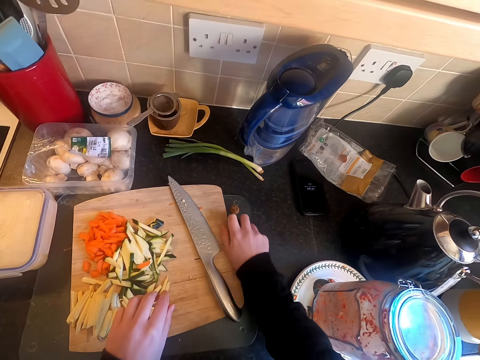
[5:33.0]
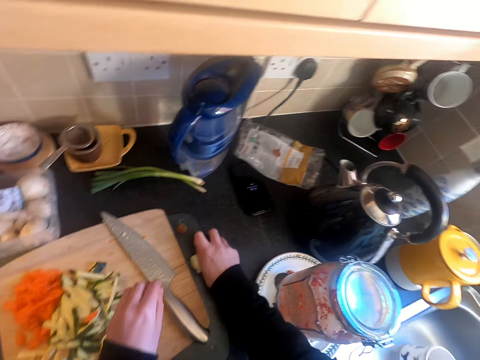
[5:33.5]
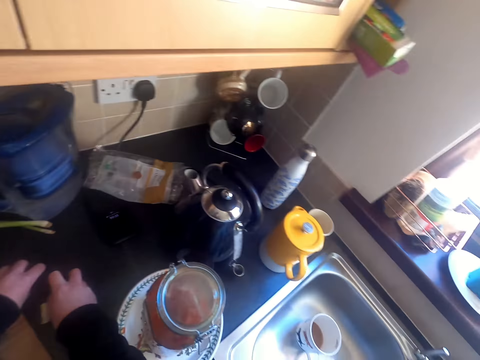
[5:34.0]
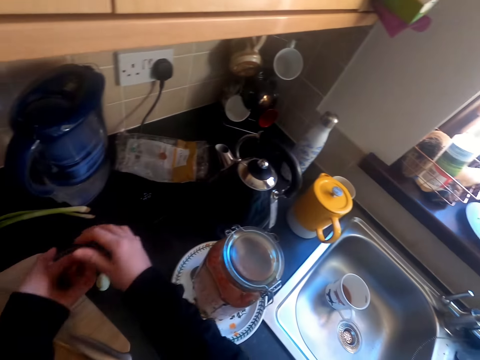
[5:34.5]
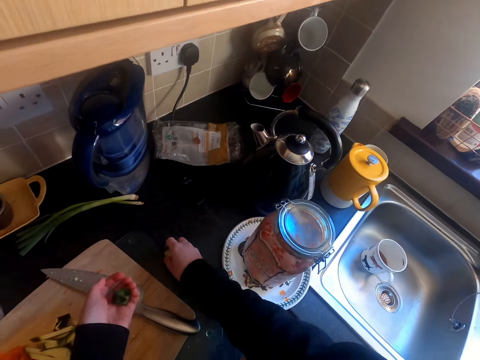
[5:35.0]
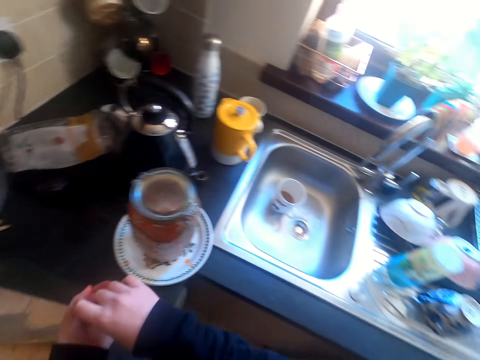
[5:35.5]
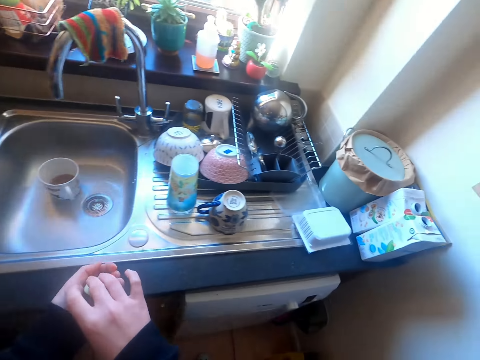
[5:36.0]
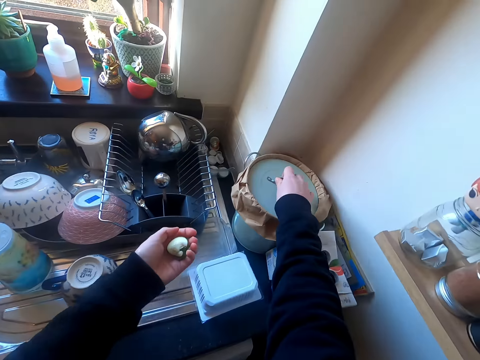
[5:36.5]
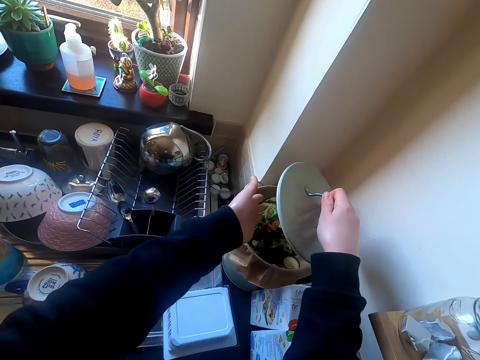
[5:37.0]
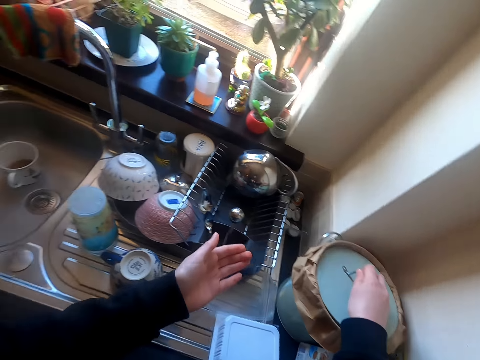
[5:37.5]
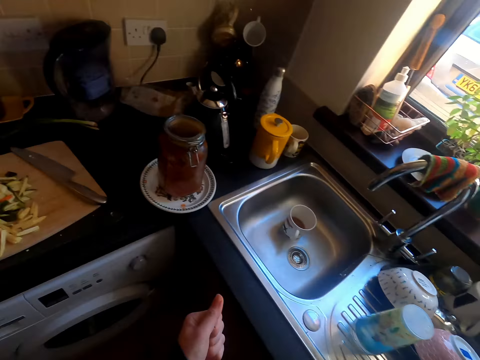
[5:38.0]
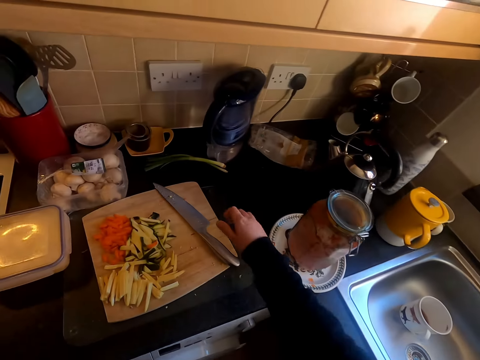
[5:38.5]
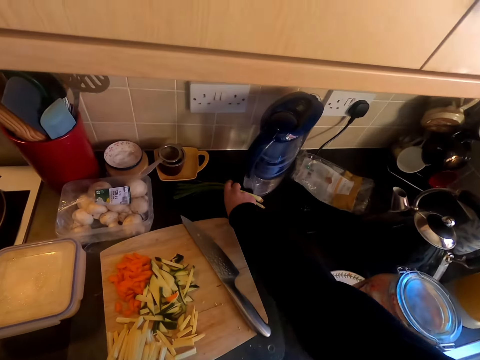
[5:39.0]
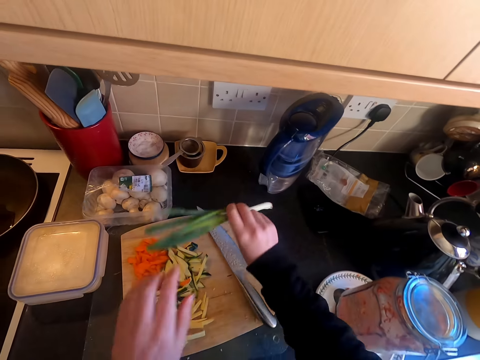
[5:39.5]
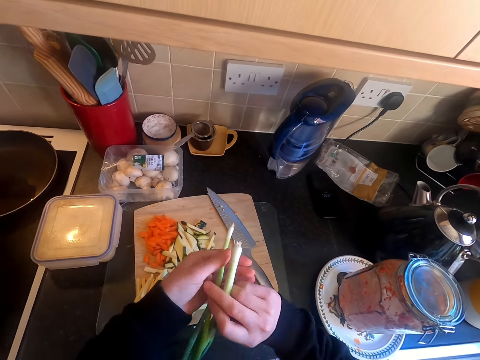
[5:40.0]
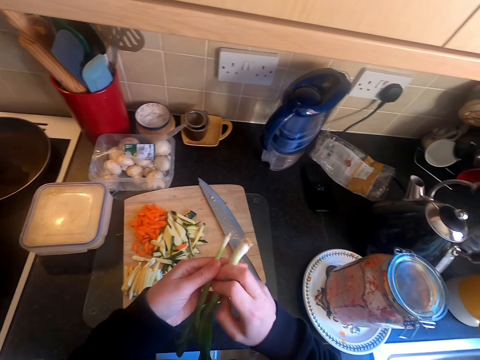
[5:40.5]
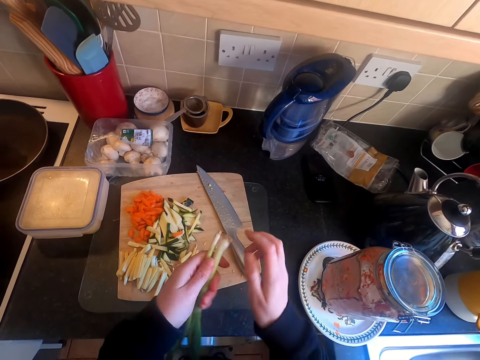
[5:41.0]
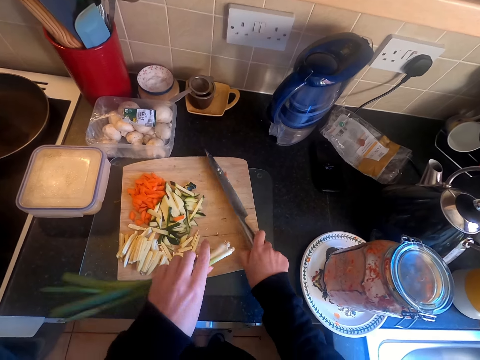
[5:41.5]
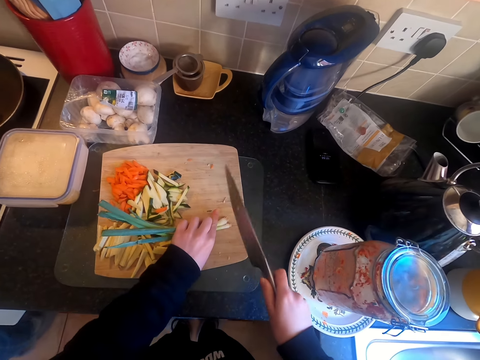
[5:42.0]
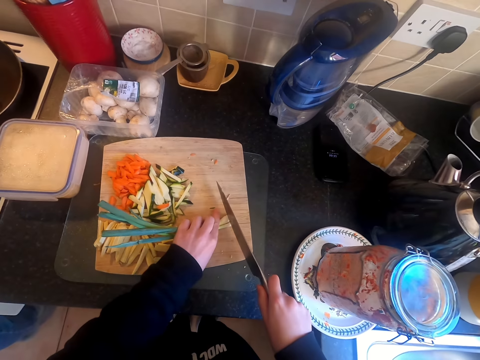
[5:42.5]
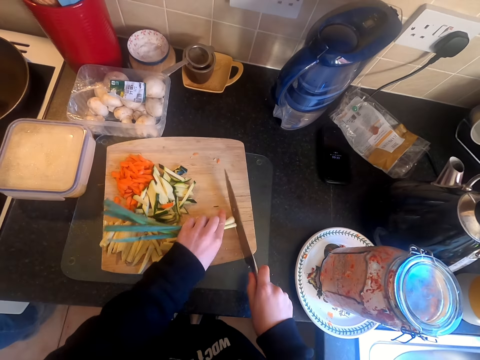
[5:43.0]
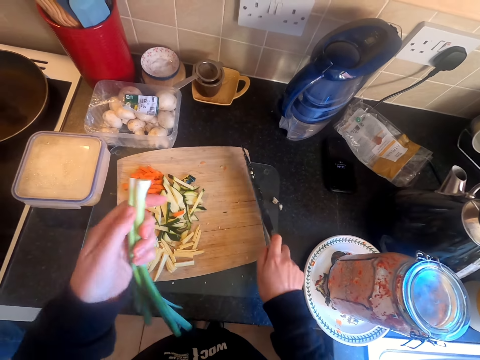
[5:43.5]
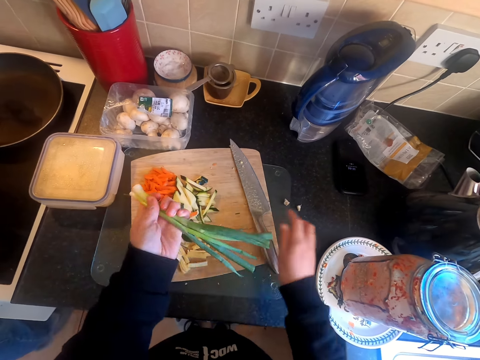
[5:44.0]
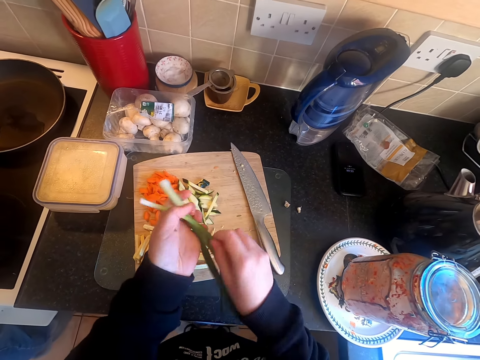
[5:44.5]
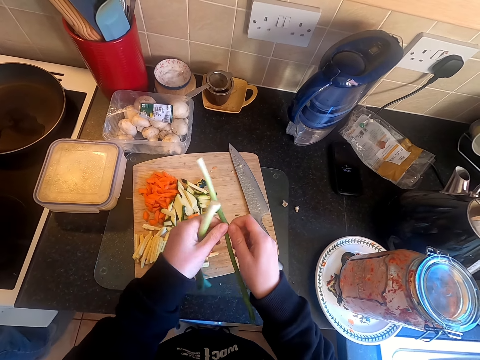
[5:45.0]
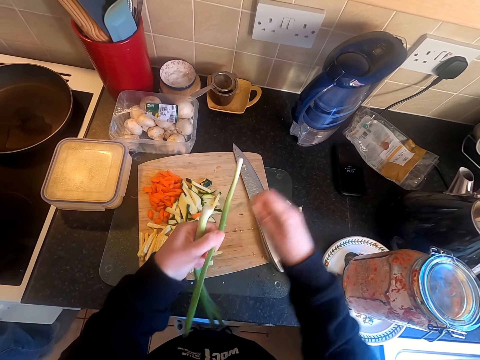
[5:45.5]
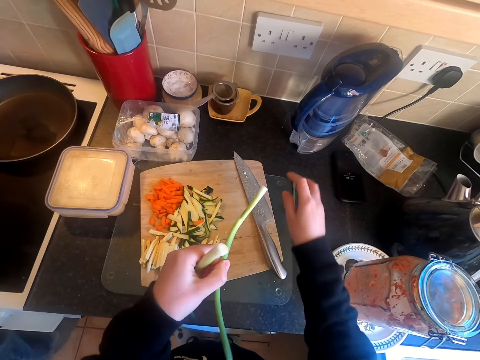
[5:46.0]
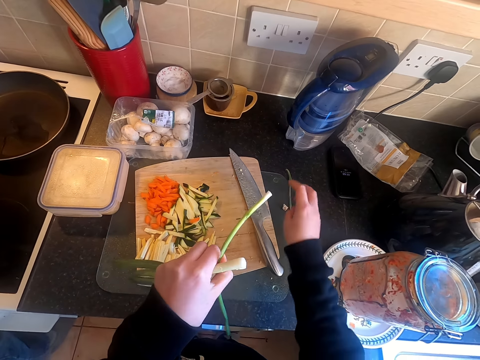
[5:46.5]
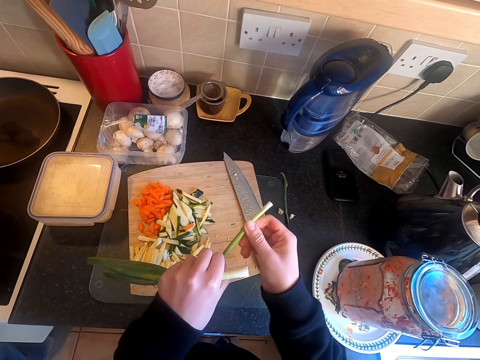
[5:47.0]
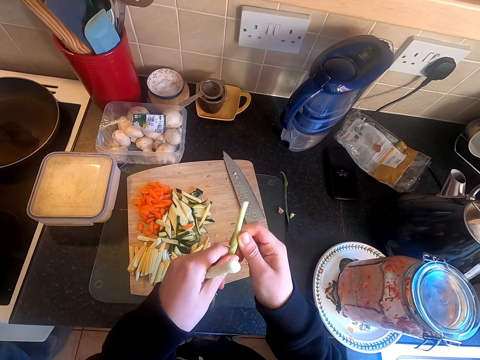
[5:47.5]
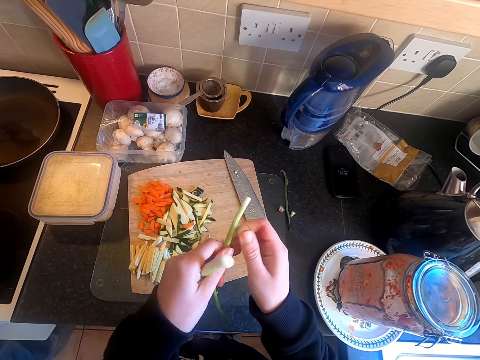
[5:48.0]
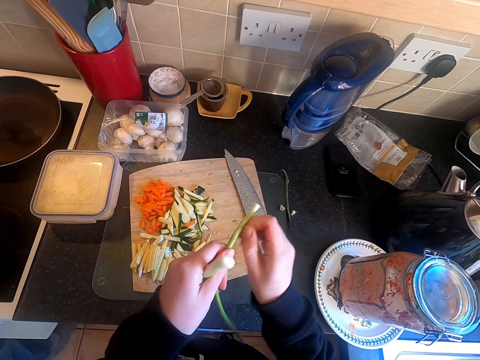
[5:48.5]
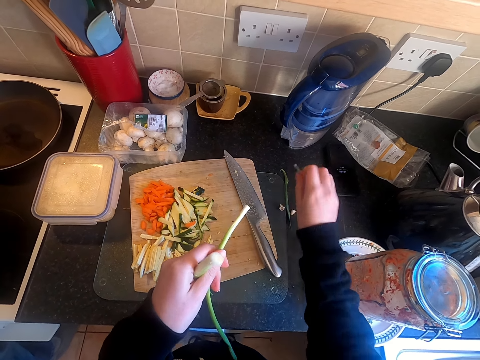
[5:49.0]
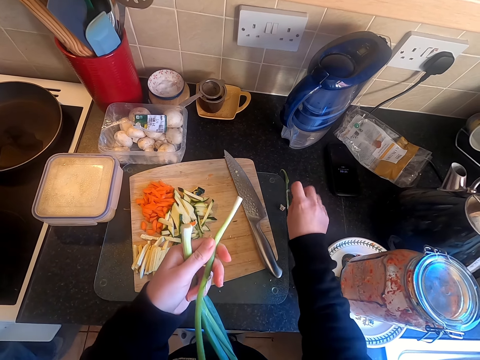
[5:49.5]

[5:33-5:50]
The camera wearer places the knife on the cutting board. They pick something from the counter top. They walk around. They open the trash can. They put waste on the trash bin. They open the trash can. They pick the onion from the counter top. They align the onion together. They cut the onion with the knife. They place the knife on the cutting board. They peel the onion with the hand.

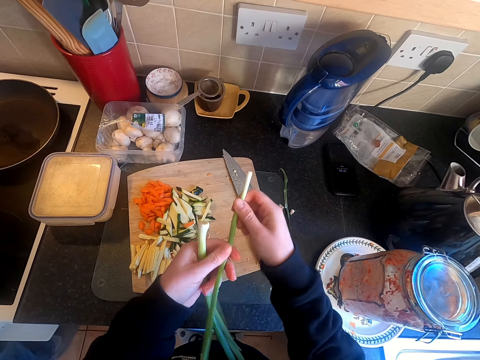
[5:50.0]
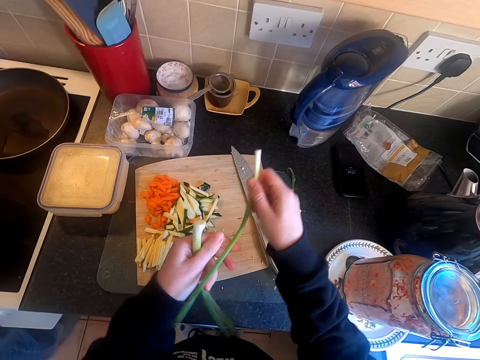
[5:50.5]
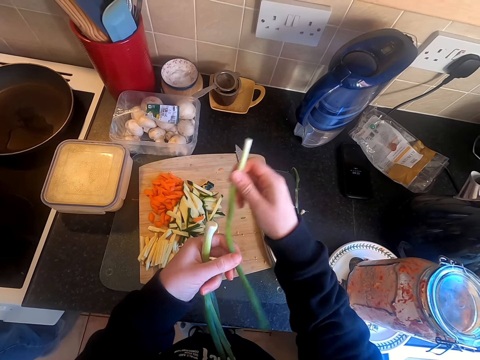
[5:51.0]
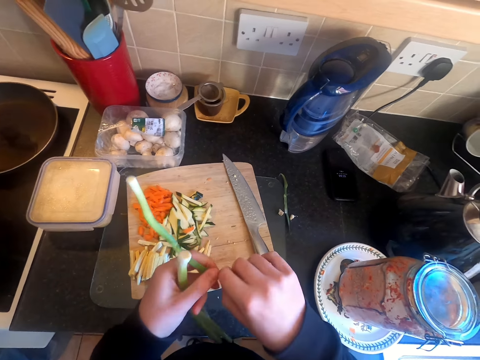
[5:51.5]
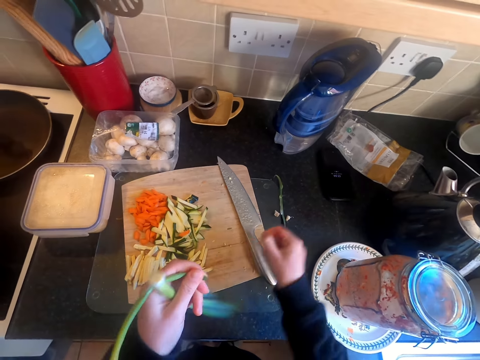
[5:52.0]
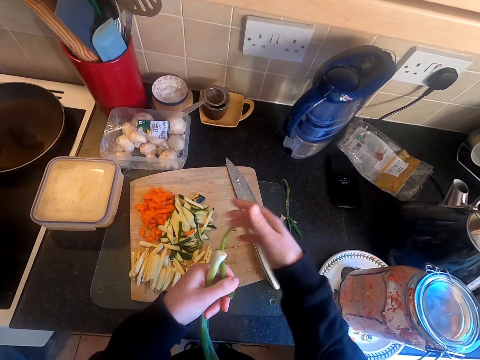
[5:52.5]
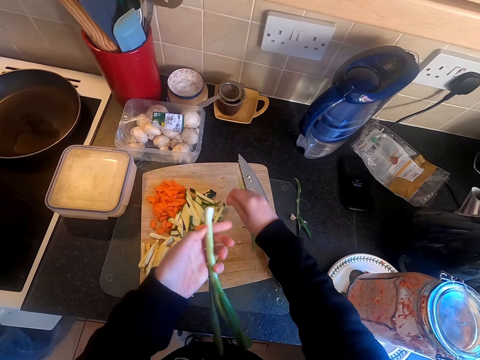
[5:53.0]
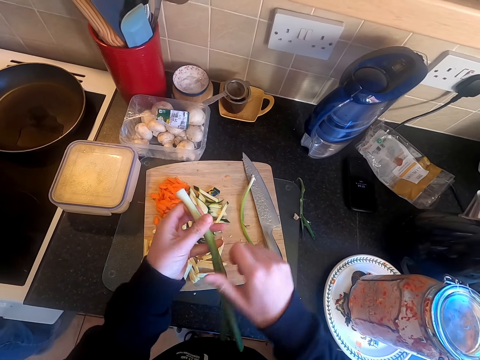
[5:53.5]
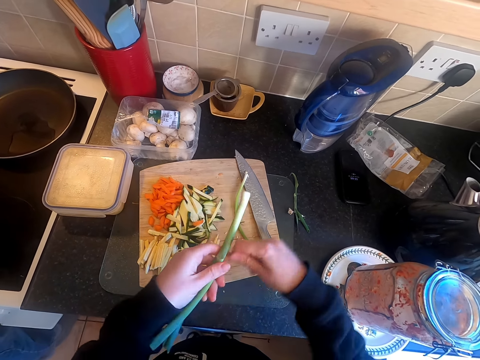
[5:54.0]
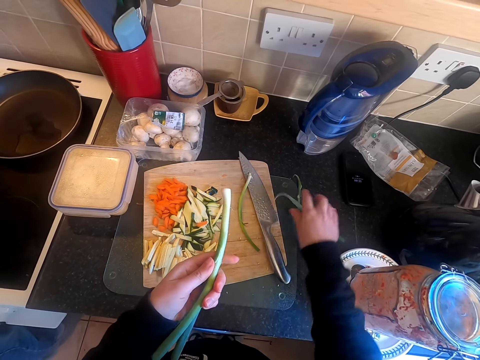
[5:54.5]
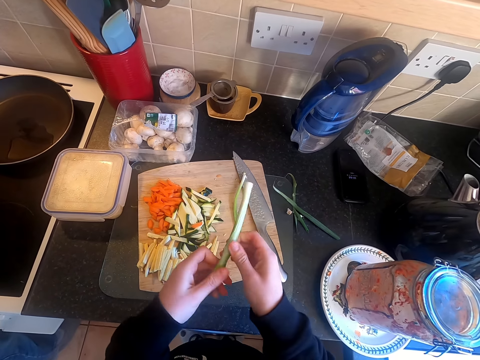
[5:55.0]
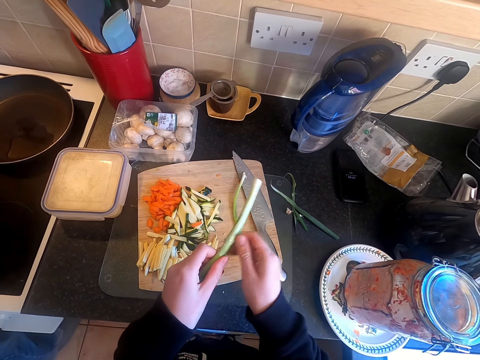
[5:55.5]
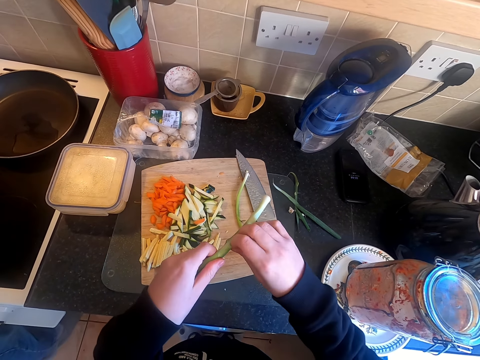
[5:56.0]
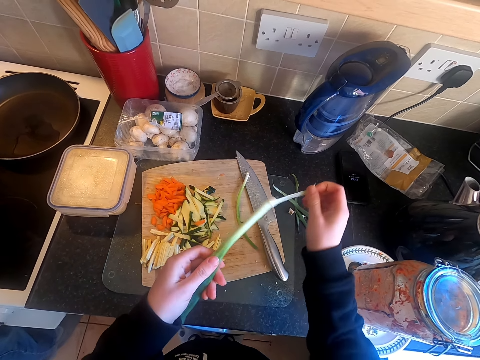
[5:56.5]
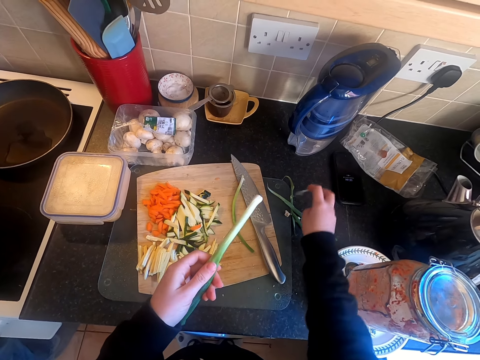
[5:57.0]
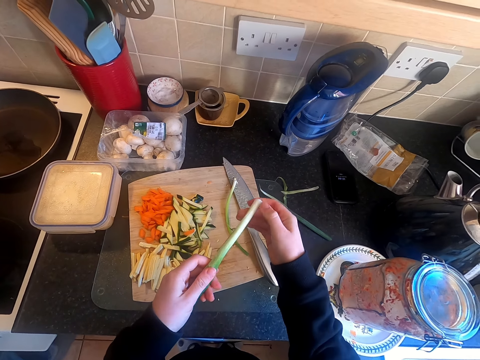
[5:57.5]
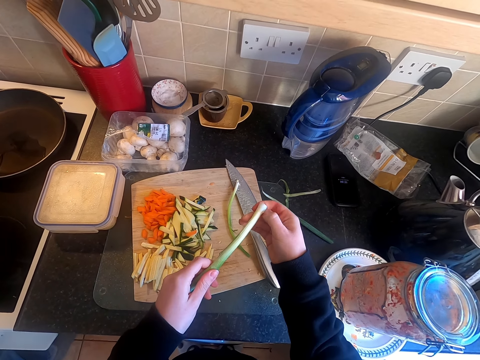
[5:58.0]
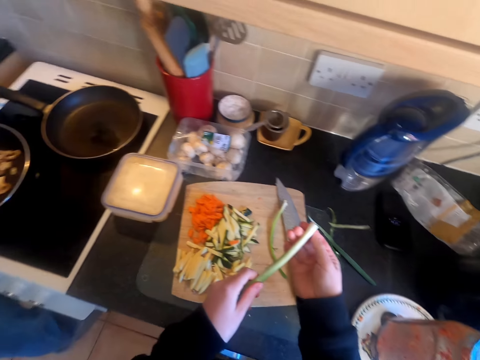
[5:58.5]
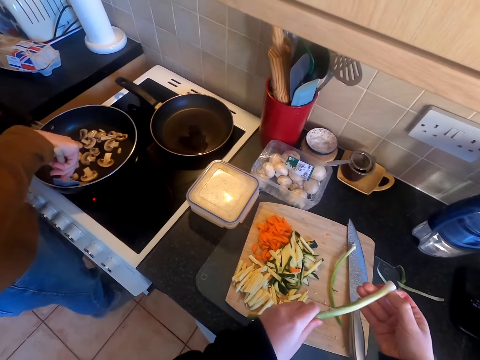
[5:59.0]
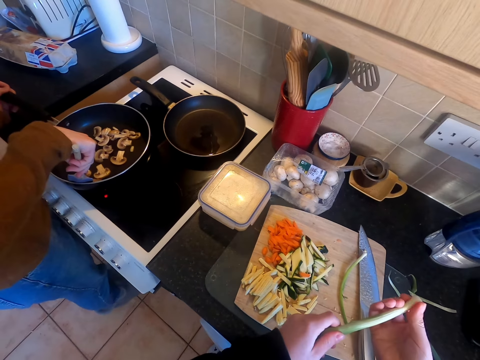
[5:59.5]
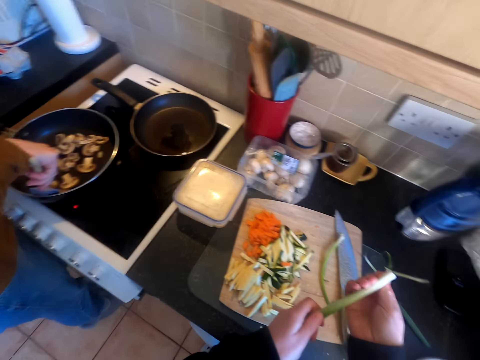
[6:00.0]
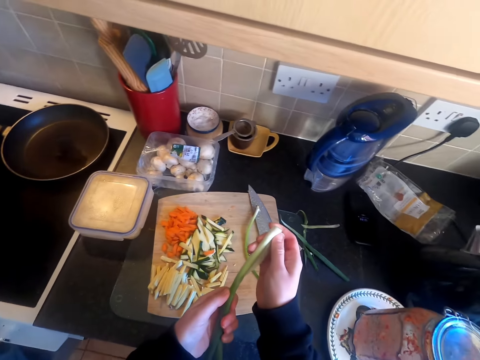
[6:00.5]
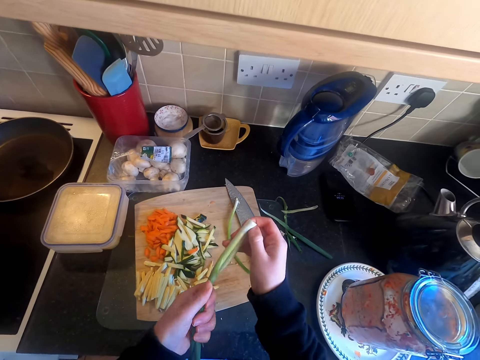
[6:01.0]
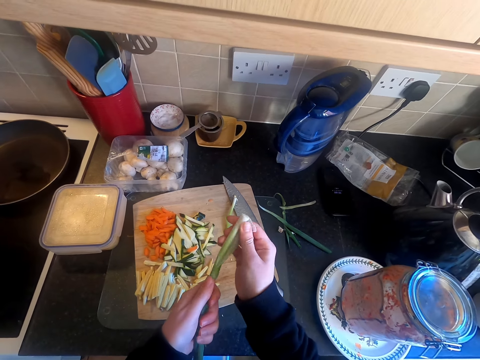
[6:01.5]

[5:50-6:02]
The camera wearer cuts the onion with the hand. They place the onion on the cutting board. They peel the onion with the hand. They look around. A woman cooks mushrooms.
